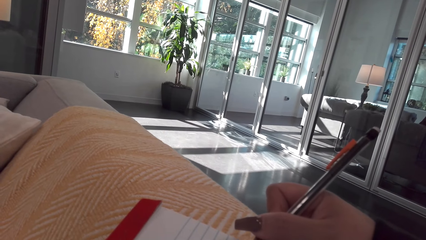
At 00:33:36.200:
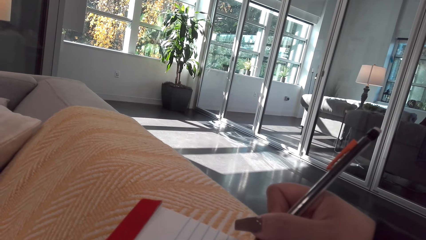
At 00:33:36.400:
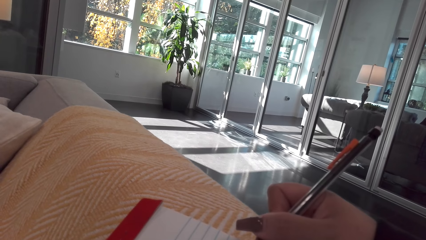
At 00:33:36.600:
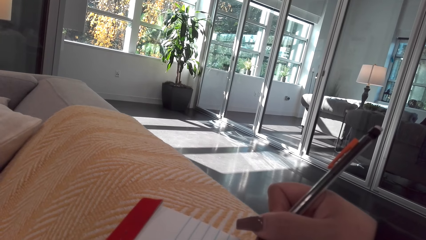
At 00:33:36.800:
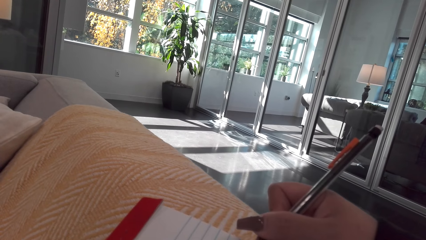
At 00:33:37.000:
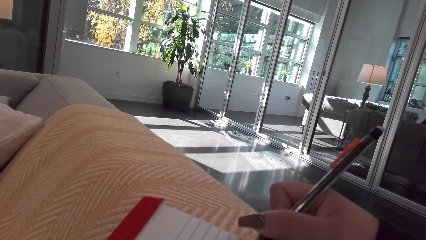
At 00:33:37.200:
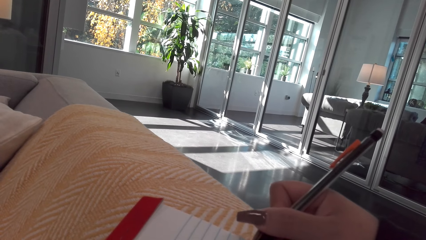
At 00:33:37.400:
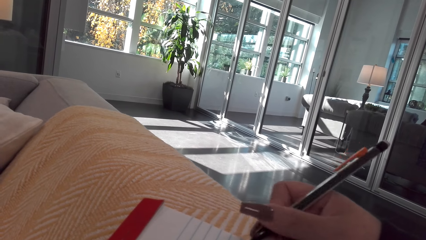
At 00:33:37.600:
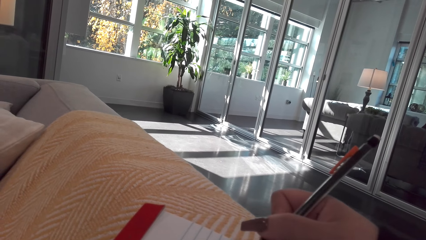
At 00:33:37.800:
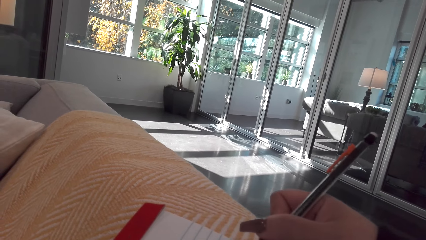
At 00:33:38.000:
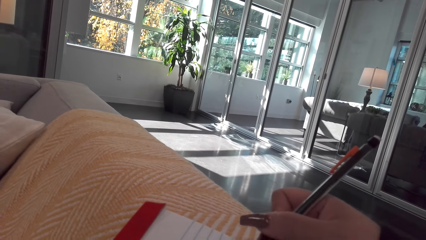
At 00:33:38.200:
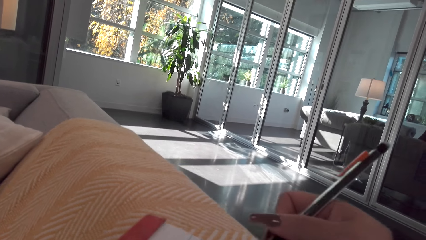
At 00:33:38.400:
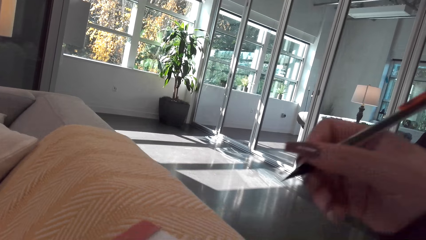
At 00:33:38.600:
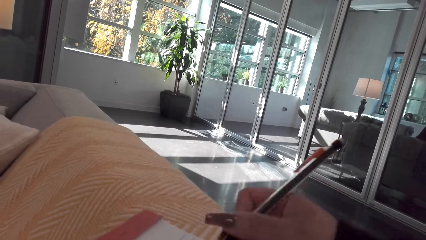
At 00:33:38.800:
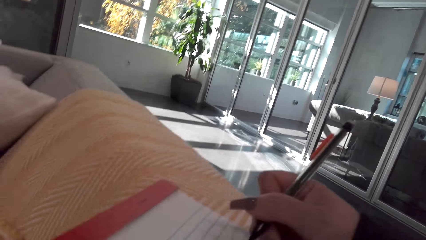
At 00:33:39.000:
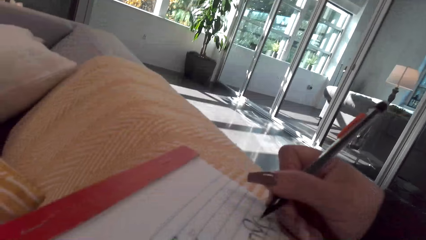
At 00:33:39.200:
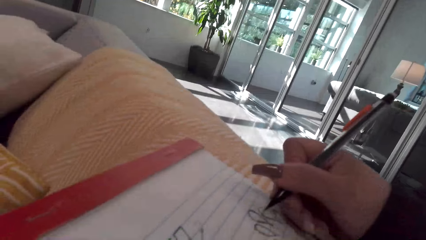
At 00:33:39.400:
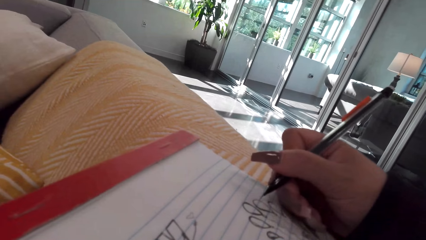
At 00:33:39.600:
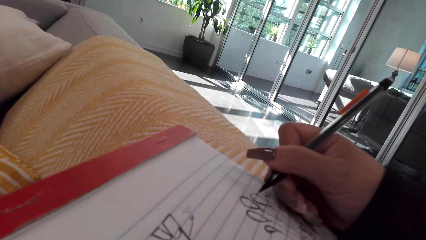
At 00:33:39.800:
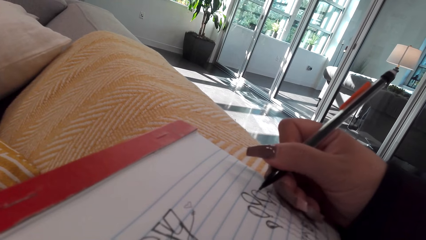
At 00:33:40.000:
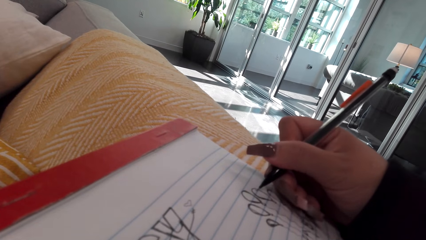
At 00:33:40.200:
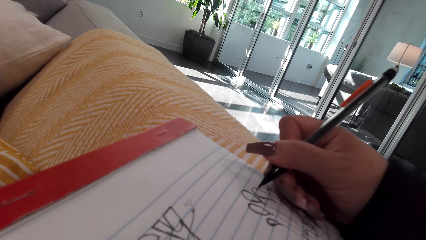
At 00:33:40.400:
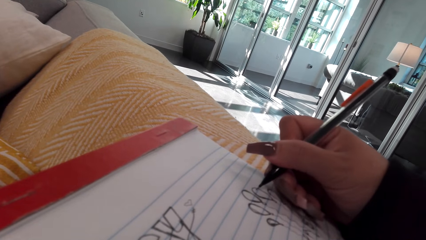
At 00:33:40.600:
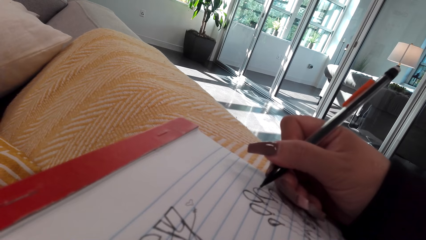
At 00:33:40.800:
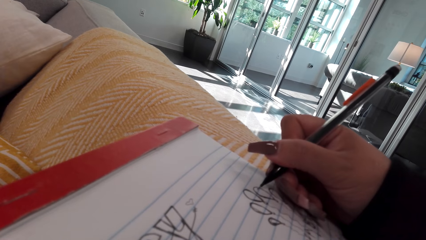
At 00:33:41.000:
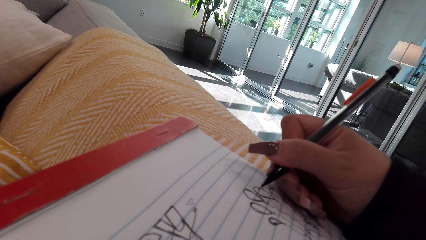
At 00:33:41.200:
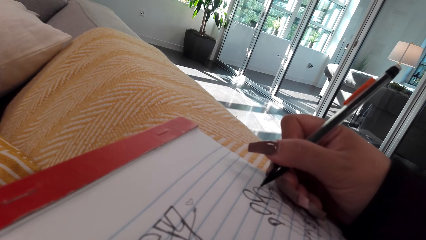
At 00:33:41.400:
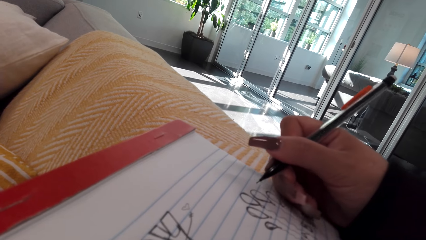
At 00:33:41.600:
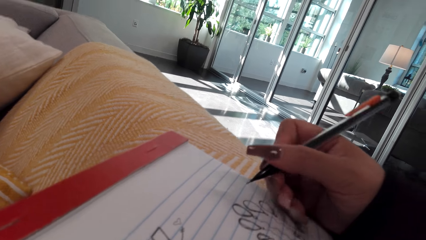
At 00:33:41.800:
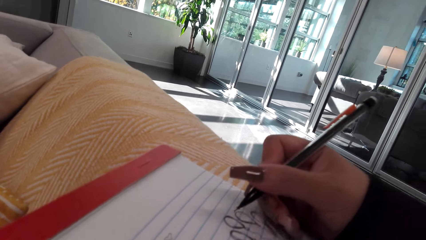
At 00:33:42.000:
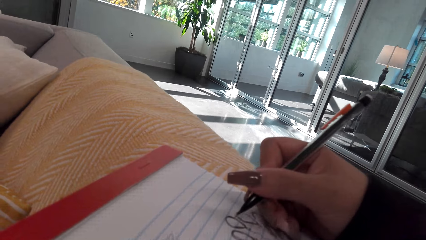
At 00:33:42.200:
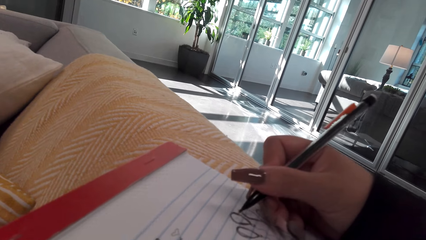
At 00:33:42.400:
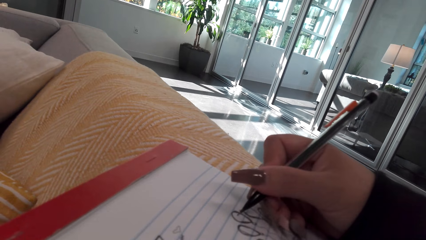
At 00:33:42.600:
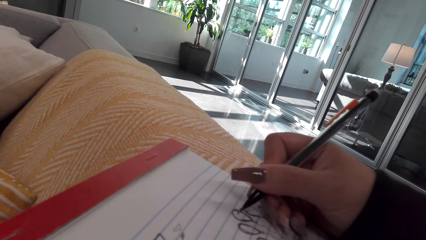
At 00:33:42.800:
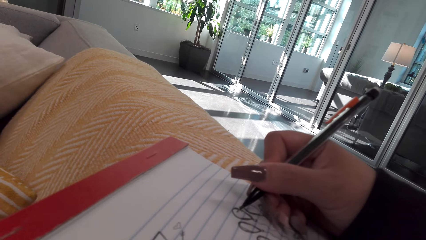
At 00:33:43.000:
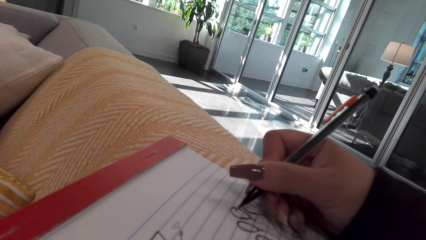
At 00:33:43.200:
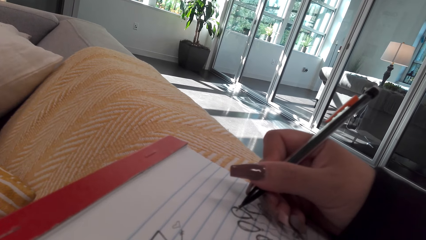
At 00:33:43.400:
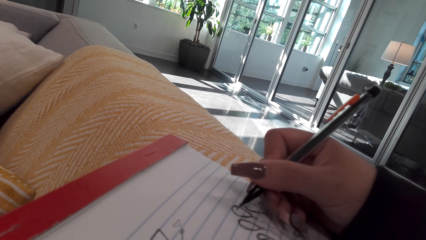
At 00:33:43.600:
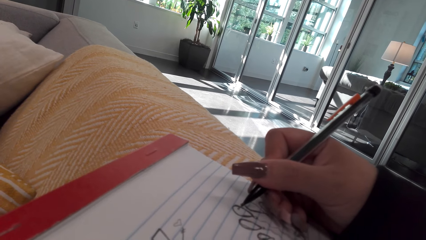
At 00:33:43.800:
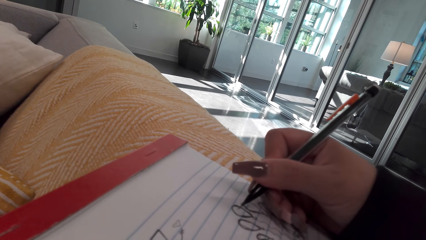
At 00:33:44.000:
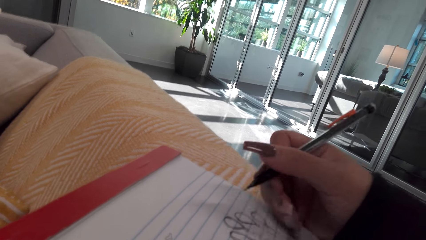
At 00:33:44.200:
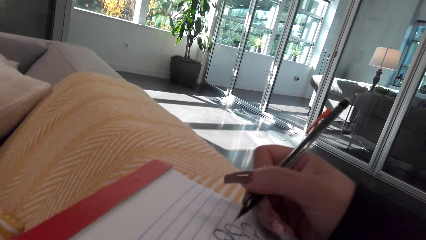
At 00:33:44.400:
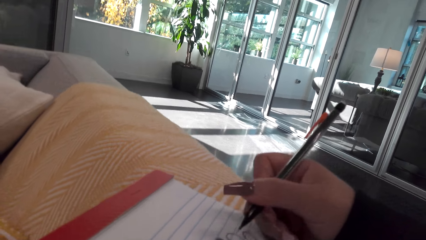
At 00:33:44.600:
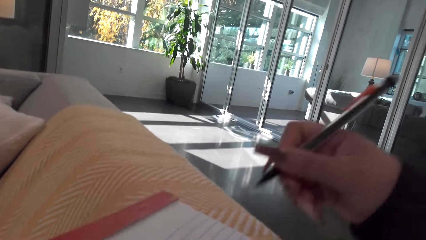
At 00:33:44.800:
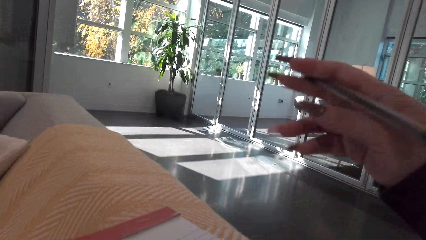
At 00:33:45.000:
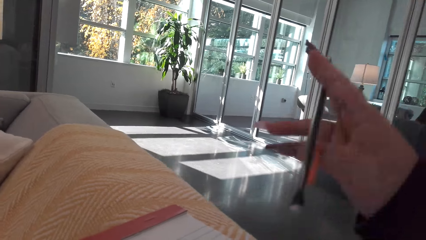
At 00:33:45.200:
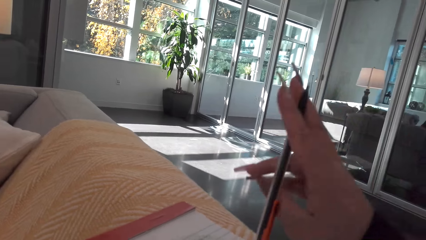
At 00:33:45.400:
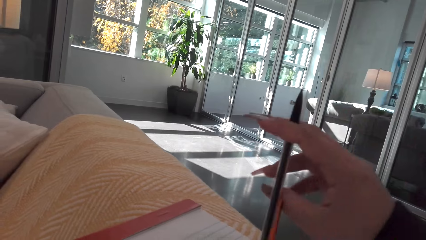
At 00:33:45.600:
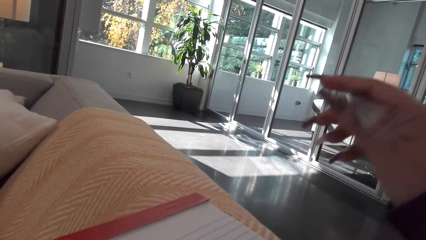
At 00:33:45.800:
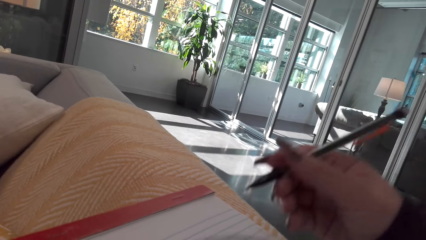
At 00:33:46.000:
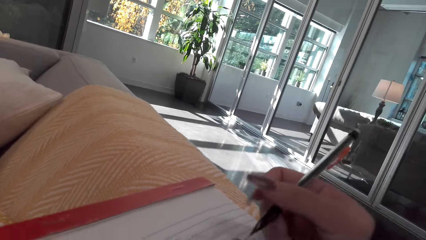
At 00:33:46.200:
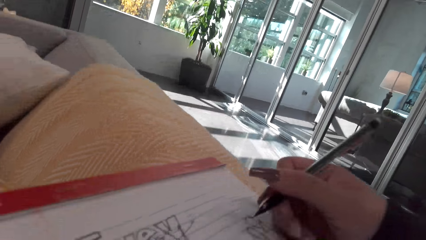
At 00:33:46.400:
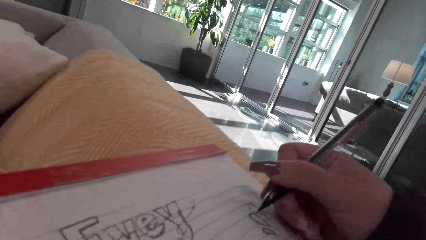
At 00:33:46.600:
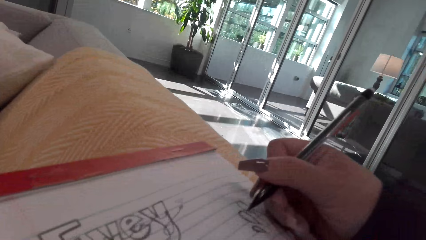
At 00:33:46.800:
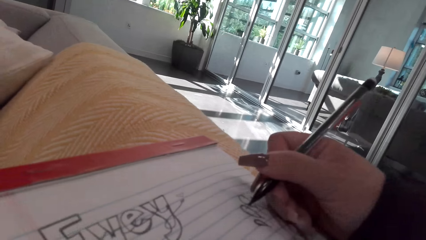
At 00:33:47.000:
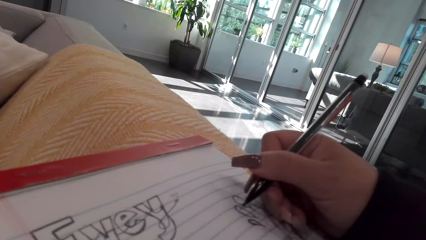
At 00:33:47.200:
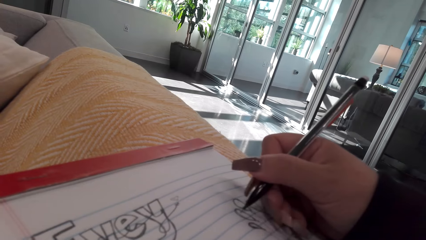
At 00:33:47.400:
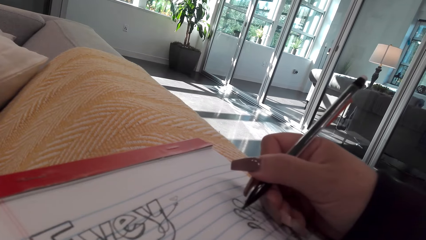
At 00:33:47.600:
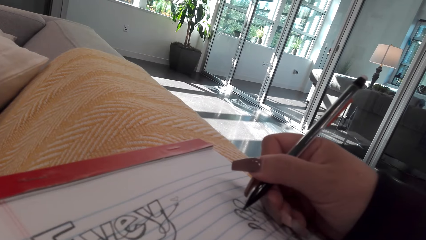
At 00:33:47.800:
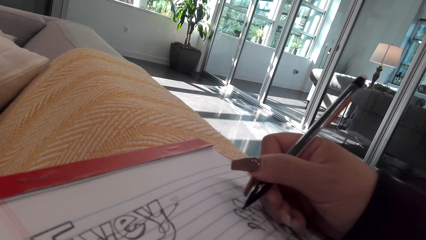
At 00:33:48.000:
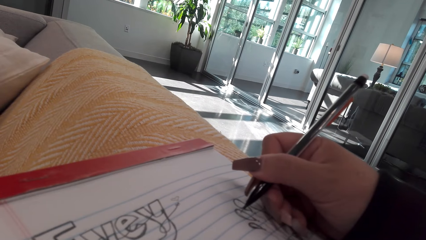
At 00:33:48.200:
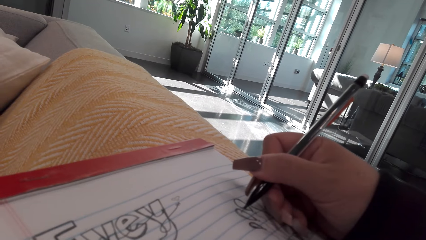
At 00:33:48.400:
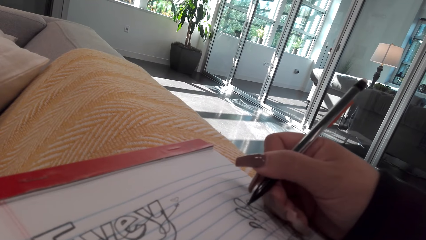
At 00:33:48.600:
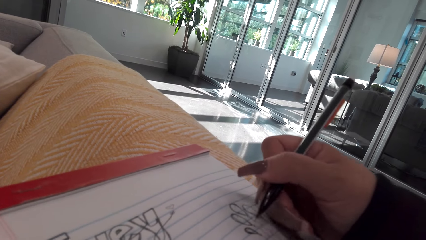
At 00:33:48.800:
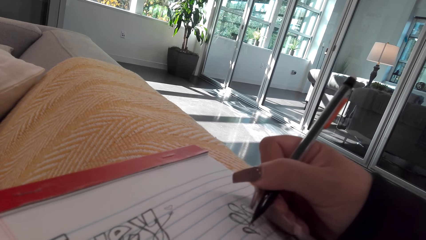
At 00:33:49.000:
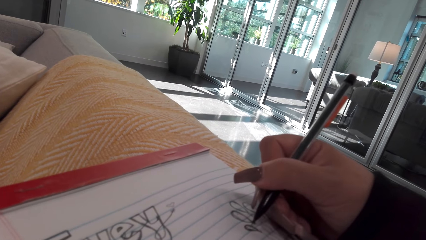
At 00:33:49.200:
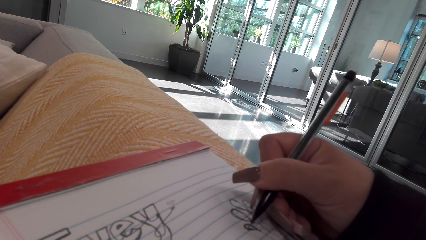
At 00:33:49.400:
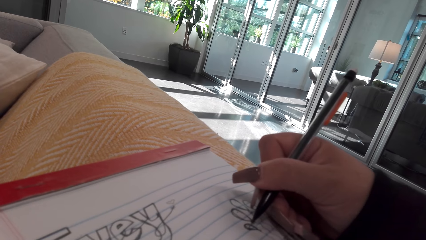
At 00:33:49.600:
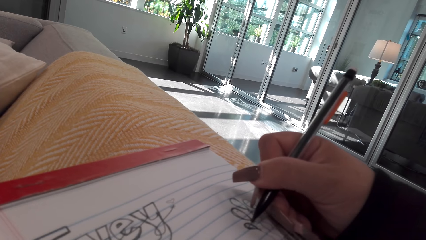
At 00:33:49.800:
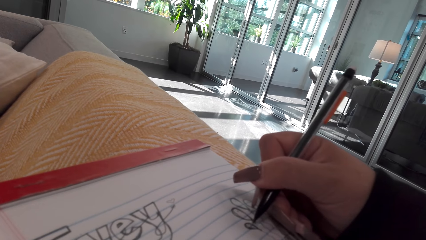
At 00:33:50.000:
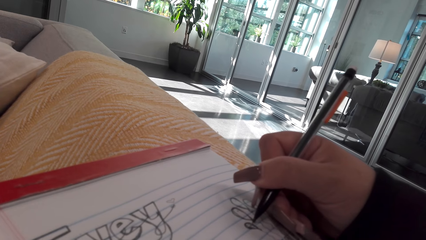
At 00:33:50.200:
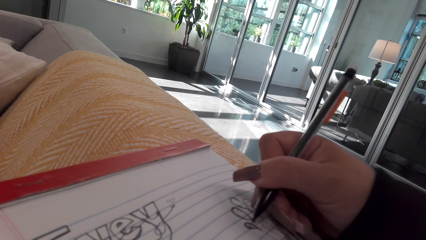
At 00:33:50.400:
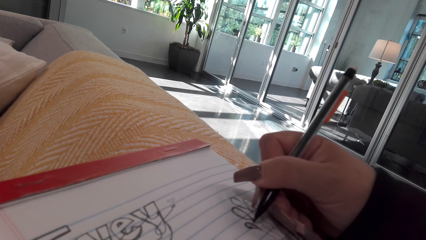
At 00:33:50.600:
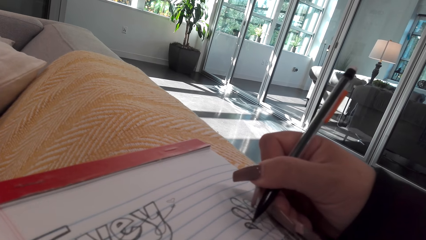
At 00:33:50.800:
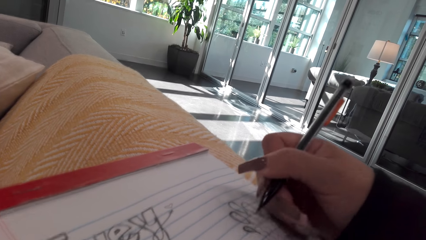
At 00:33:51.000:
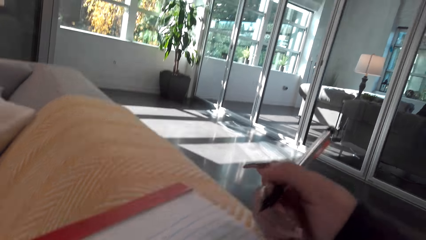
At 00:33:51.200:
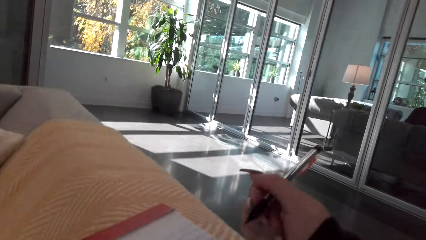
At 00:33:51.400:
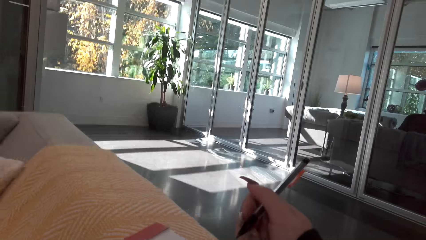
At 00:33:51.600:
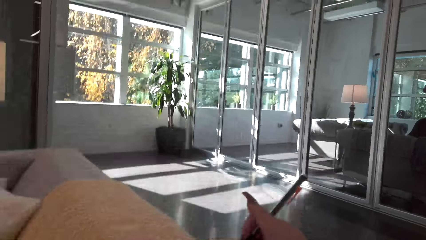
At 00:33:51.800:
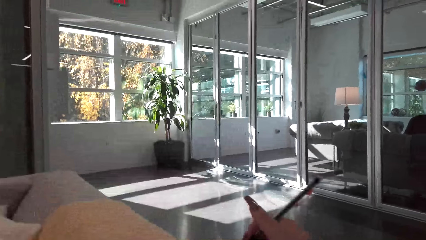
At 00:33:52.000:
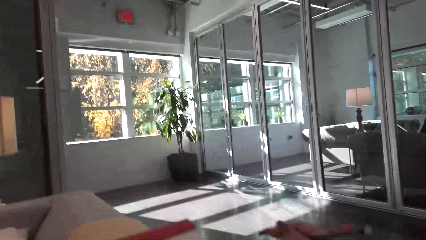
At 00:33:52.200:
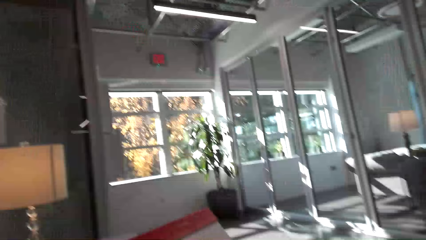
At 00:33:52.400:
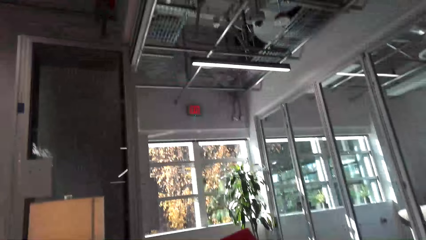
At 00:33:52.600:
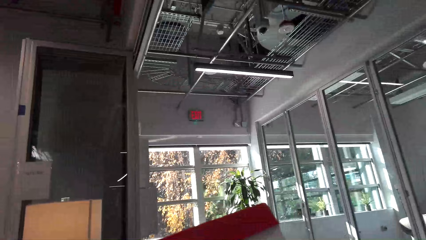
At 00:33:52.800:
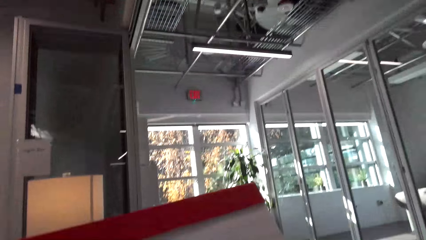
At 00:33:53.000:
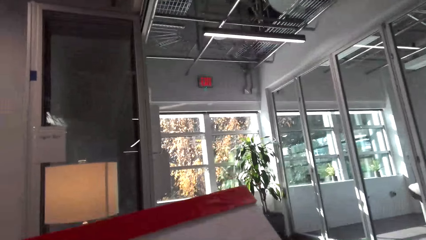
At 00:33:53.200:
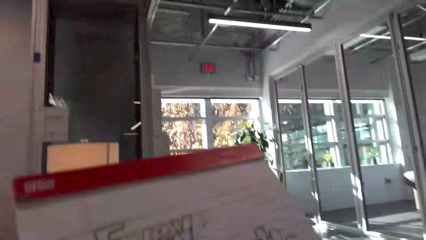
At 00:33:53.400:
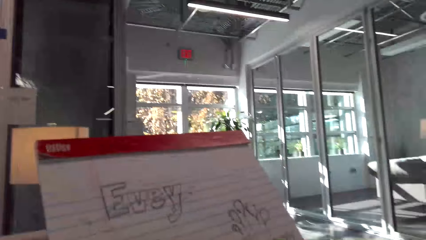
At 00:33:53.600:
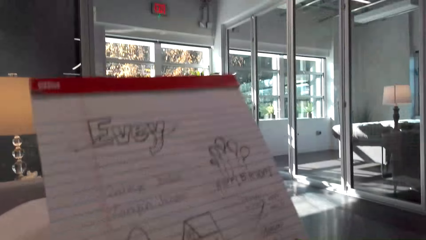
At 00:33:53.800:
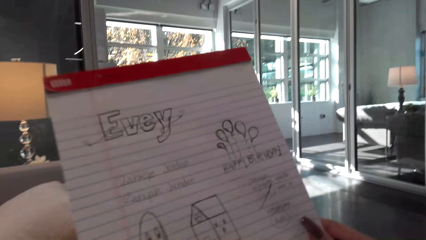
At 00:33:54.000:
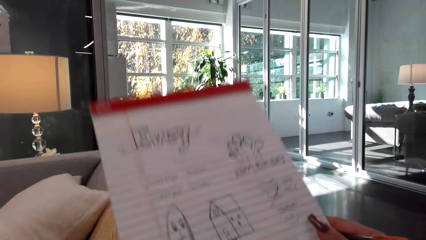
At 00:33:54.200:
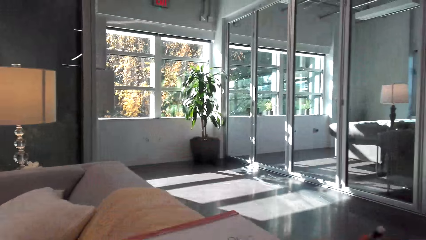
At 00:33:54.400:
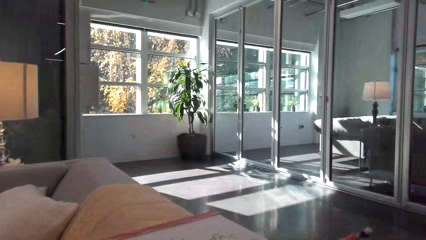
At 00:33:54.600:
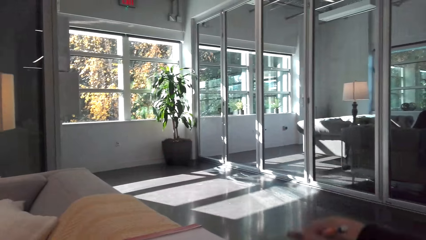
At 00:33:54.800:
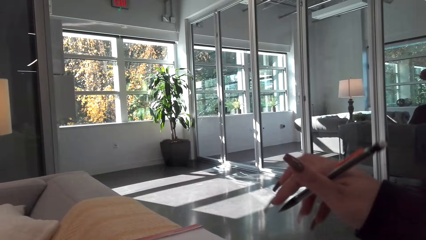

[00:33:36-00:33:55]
The camera wearer holds the pen. She draws on the book. She holds the book. She checks her drawings.
